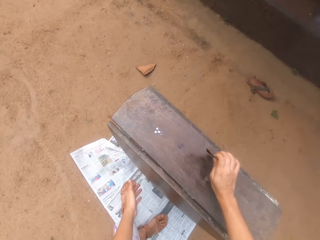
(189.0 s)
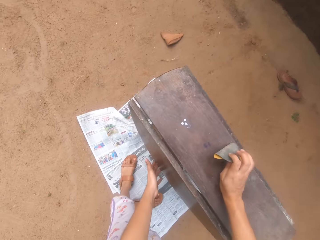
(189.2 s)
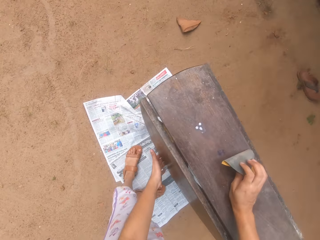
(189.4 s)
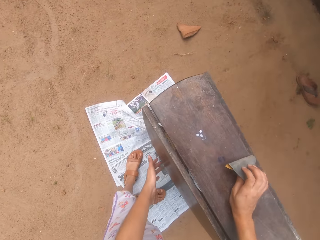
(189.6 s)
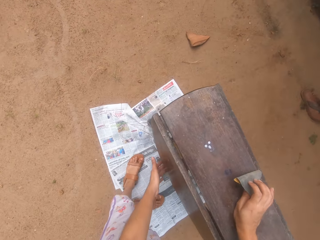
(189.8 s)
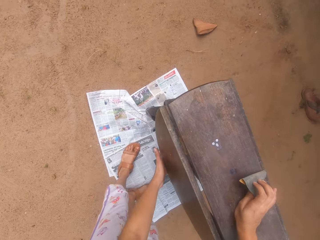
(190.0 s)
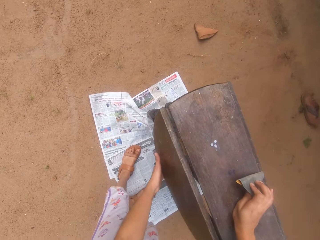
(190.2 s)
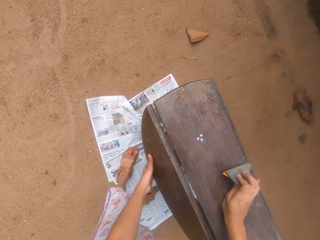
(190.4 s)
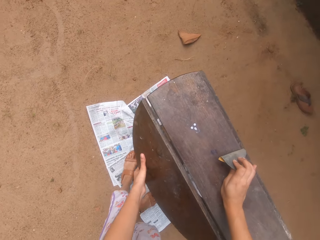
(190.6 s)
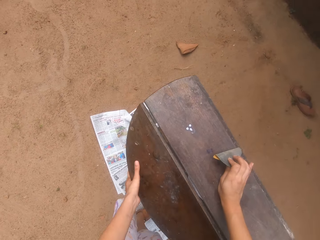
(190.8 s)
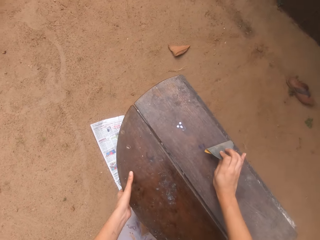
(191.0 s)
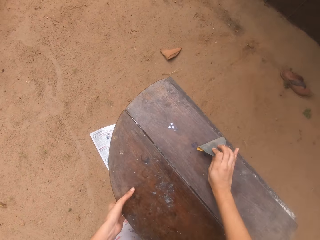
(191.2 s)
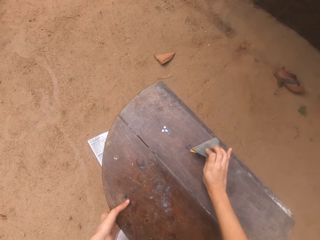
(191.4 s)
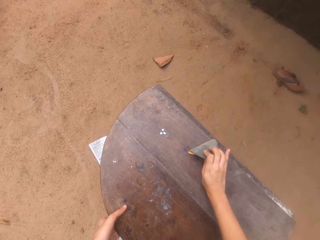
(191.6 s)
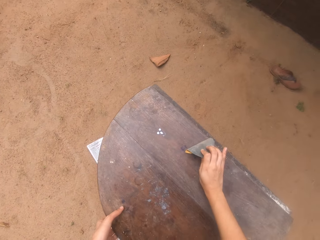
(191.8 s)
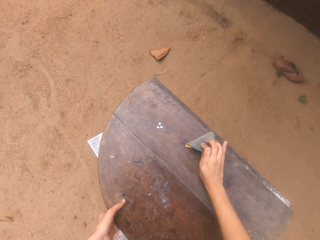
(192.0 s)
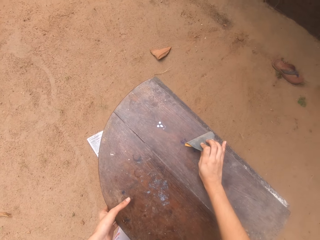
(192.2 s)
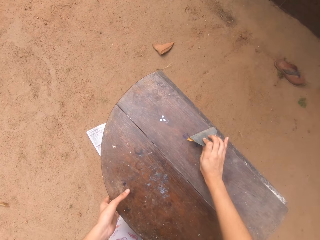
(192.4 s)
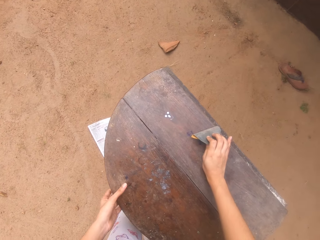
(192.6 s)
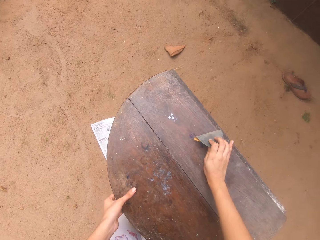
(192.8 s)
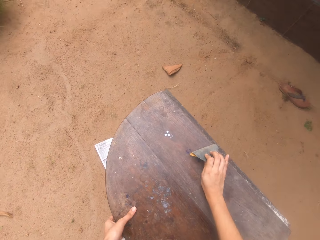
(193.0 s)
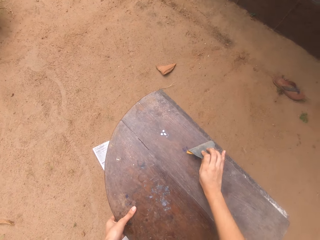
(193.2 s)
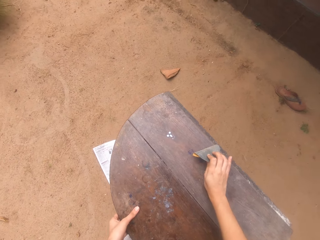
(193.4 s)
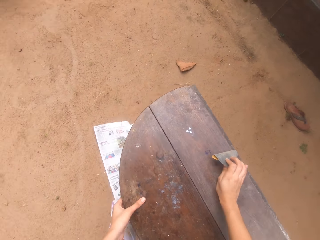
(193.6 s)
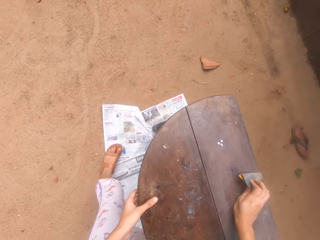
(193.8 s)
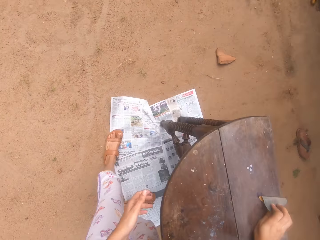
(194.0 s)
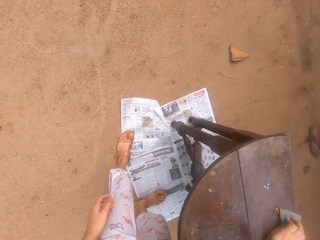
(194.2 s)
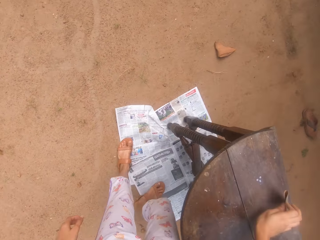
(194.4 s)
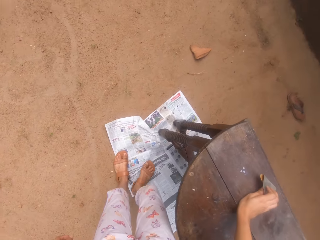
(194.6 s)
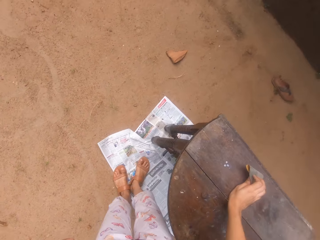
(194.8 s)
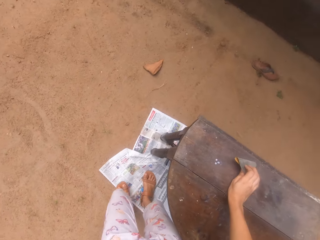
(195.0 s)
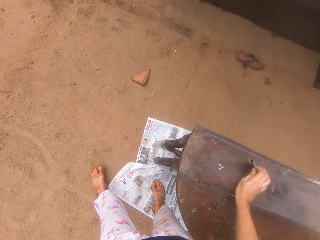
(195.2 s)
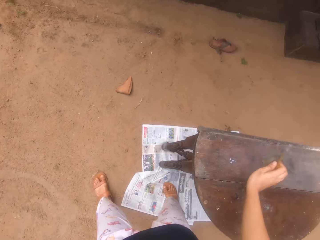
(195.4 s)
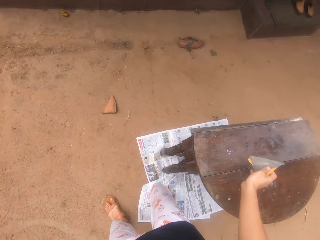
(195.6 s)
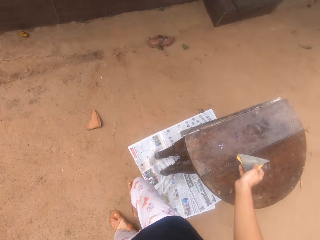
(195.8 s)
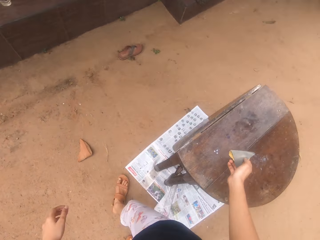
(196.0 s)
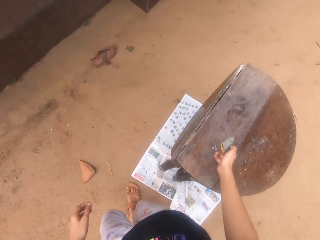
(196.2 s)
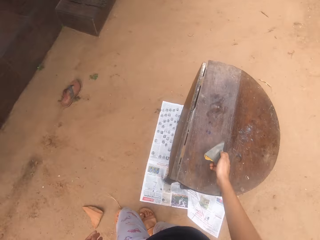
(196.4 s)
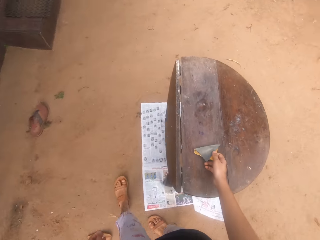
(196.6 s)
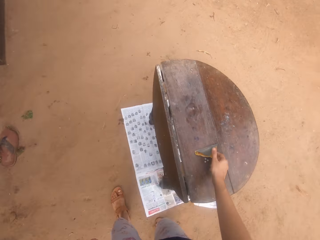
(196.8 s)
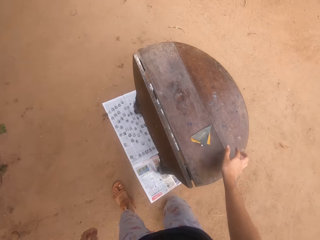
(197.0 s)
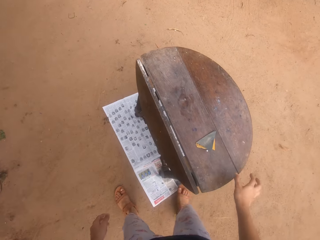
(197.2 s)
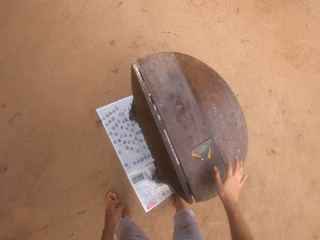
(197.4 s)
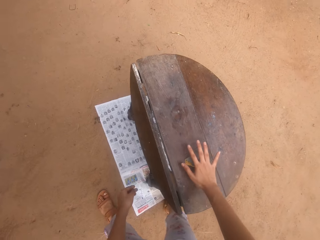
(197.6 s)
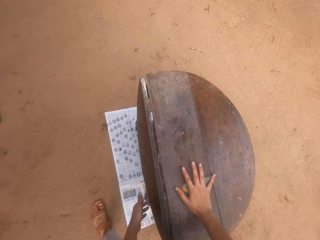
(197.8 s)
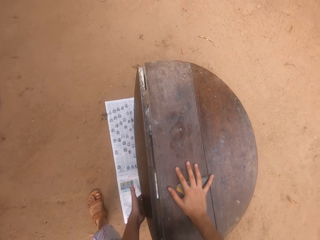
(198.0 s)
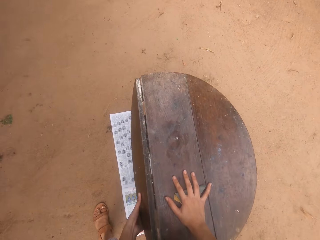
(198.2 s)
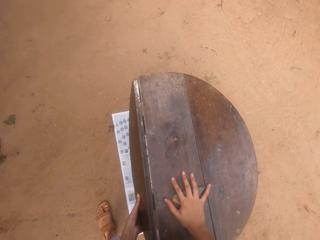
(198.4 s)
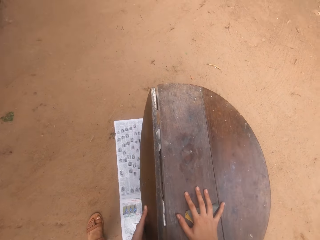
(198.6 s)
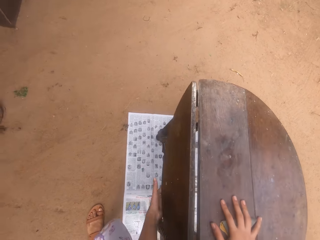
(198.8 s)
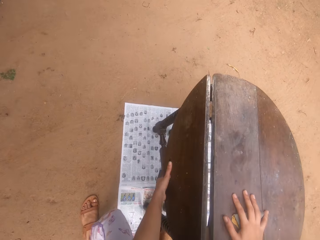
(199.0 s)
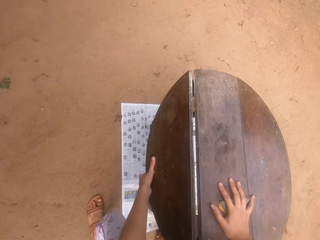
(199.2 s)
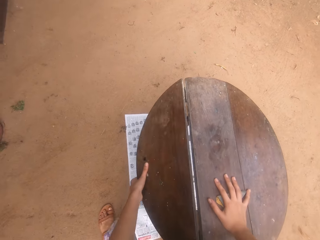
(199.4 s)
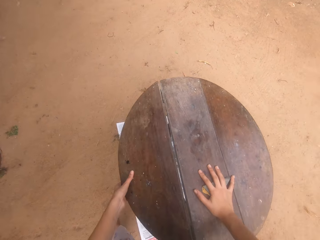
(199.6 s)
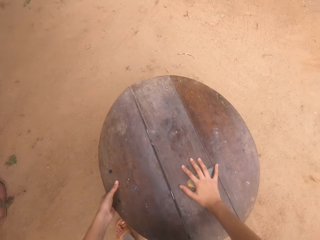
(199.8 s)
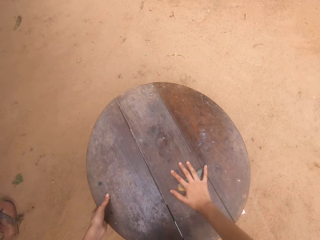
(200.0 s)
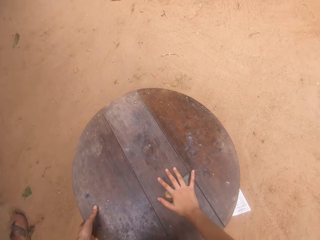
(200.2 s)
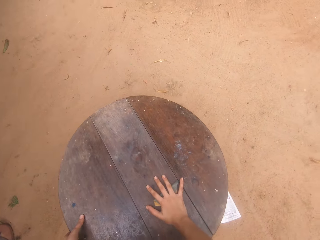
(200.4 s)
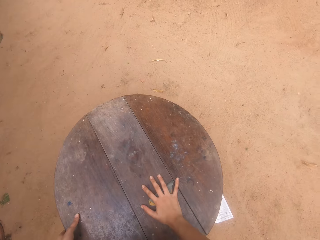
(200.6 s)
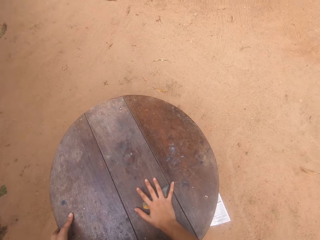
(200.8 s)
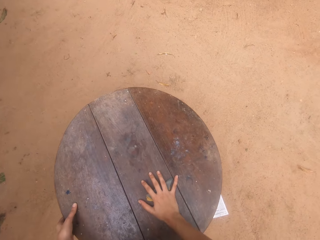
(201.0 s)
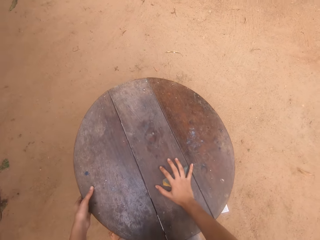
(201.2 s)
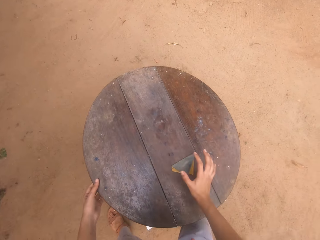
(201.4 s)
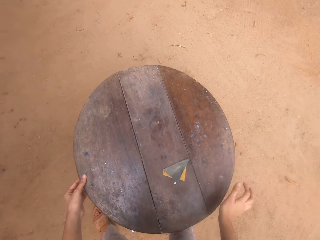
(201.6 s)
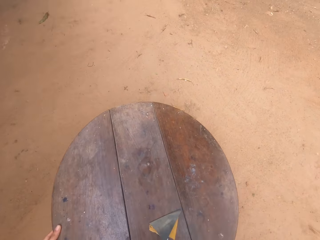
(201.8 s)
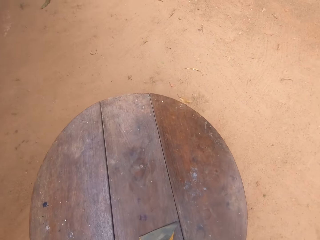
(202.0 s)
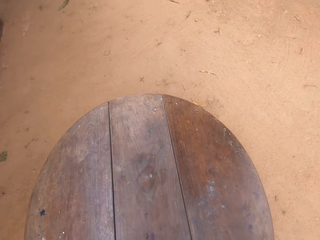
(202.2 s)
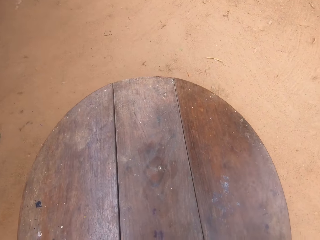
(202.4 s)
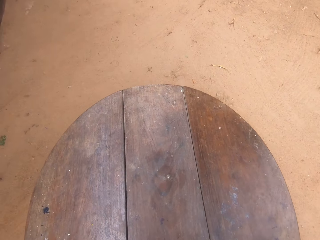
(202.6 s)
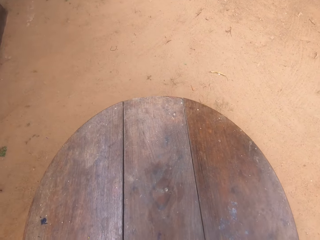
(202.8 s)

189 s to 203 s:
The camera wearer unfolds the table. They adjust the table. They walk around the table. They unfold the table and adjust the table.

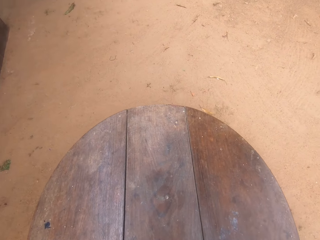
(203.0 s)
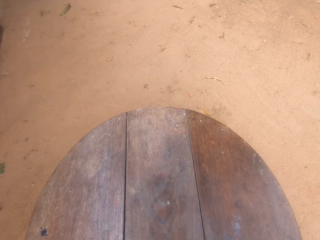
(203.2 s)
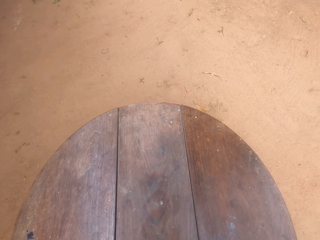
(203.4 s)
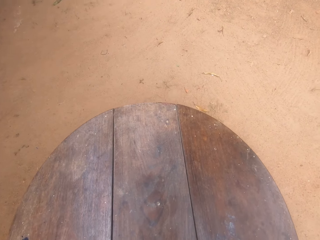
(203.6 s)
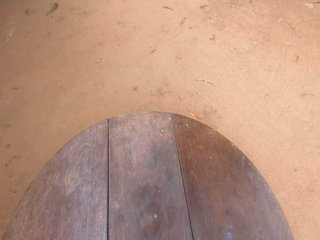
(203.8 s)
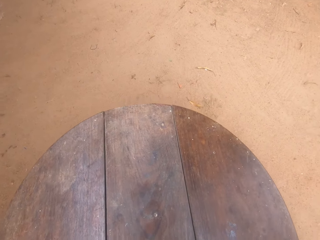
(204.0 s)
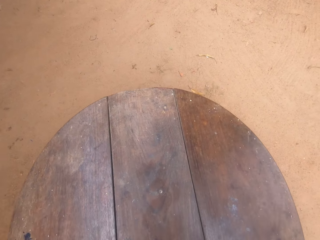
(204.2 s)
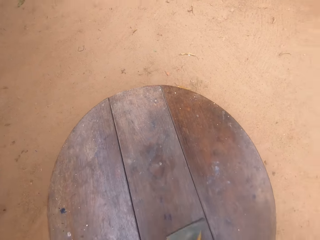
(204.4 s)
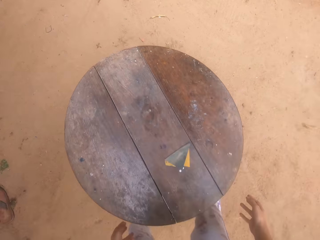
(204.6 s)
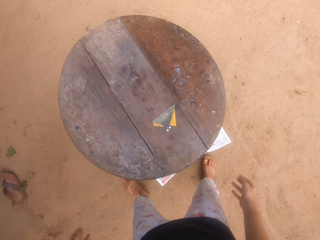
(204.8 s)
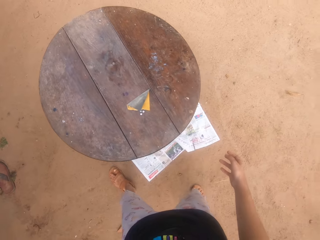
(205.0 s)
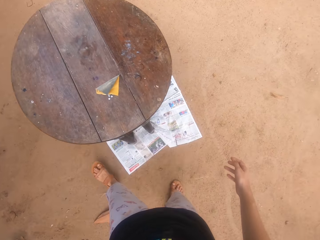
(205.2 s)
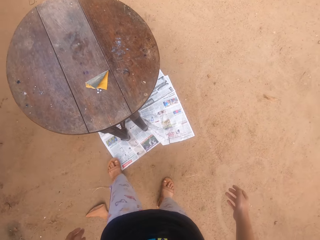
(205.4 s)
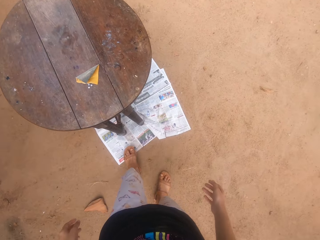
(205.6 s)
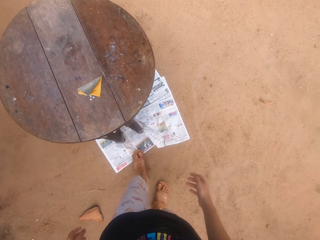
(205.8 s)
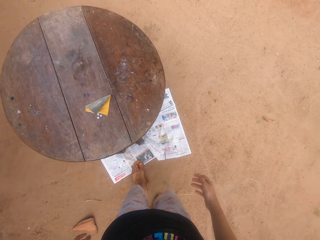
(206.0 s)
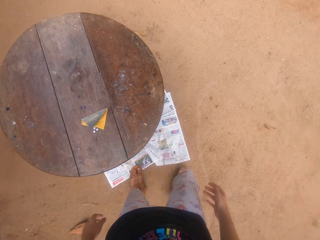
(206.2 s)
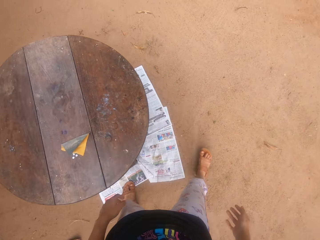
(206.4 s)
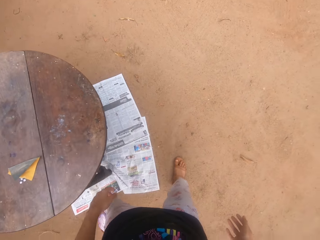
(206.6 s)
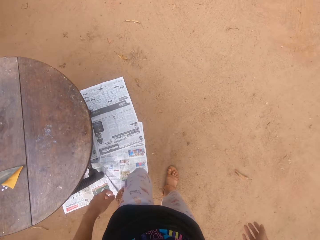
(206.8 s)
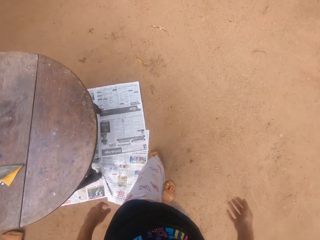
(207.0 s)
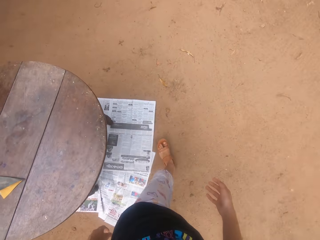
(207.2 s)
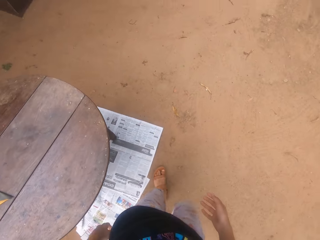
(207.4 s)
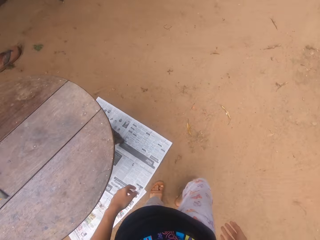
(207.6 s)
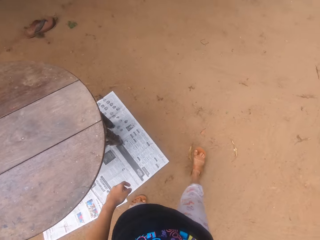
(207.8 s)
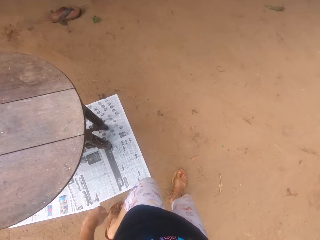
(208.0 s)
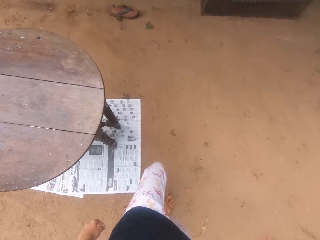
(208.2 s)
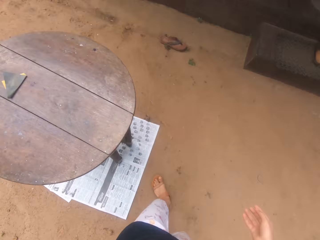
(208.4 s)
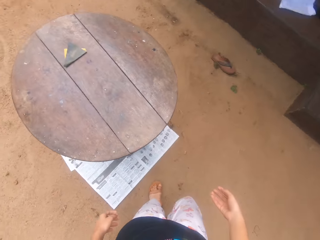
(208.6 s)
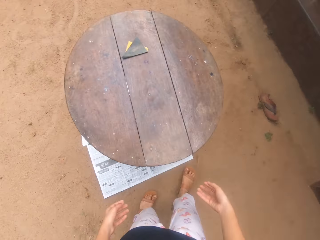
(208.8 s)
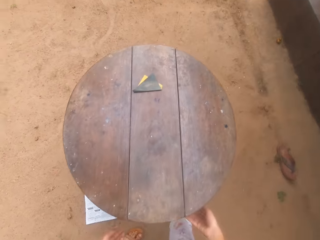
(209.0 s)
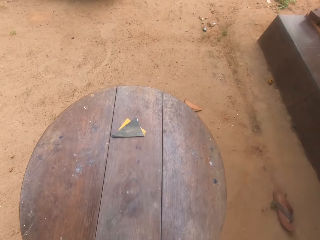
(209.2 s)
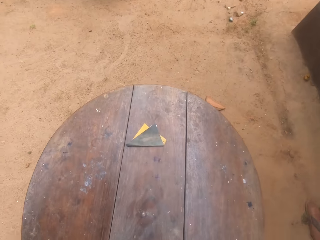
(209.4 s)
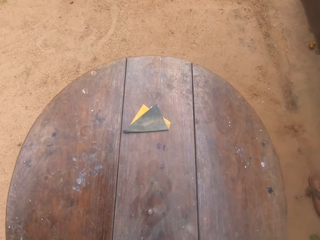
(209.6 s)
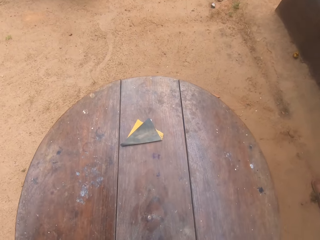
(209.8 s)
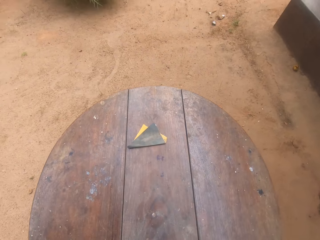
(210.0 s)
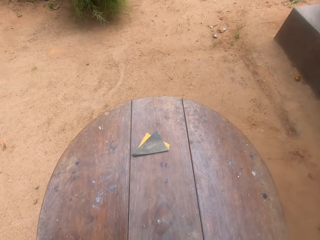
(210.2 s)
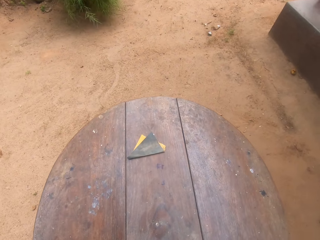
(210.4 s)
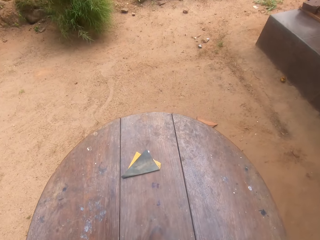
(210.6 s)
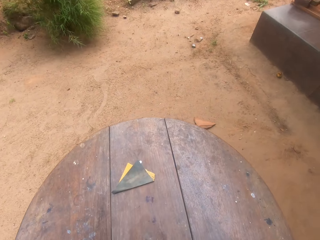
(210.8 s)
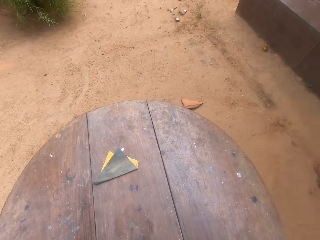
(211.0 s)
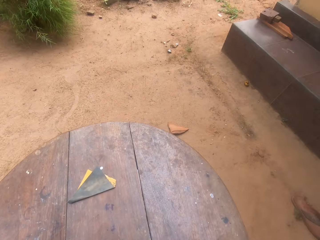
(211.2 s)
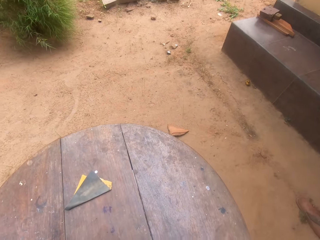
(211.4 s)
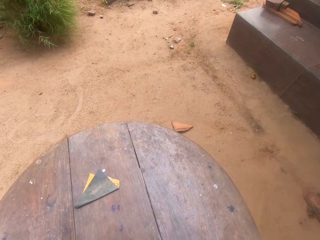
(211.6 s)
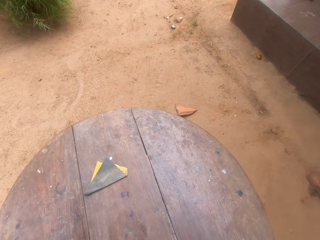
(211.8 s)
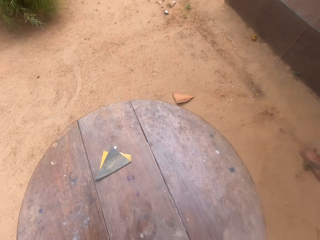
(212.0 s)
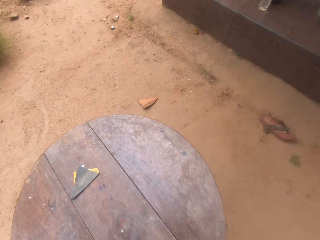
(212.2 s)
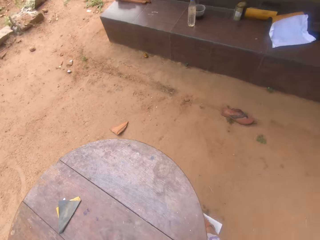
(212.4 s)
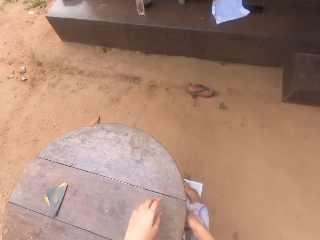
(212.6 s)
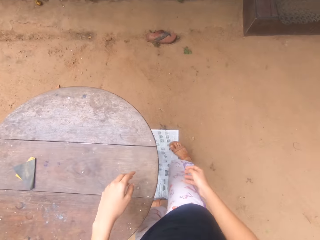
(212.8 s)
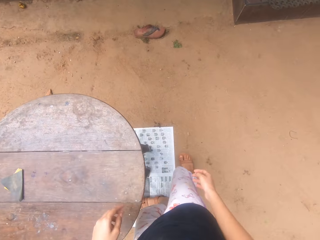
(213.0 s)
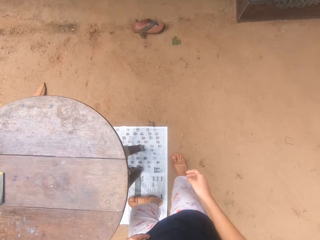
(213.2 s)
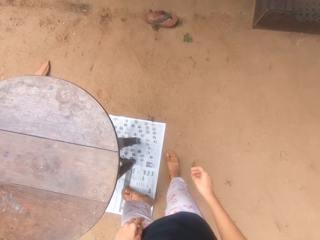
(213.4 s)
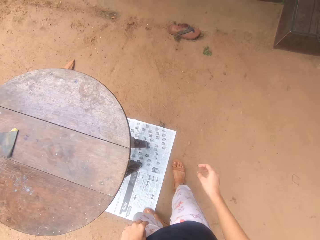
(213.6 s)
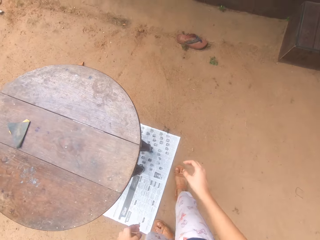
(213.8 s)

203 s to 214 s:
The camera wearer walks around the table. They adjust the table.
